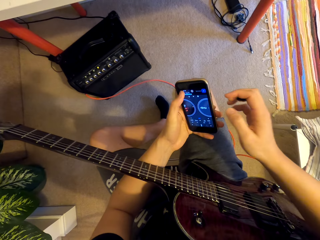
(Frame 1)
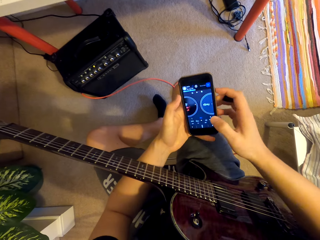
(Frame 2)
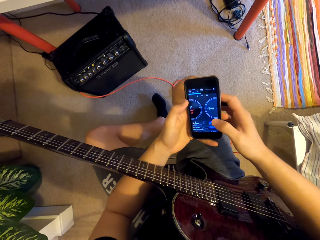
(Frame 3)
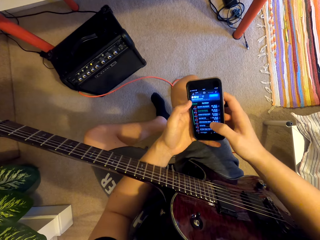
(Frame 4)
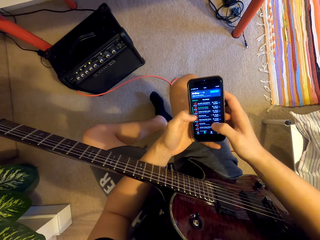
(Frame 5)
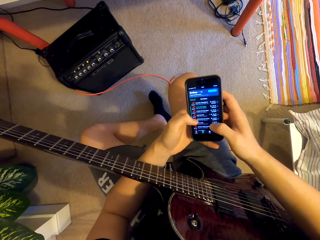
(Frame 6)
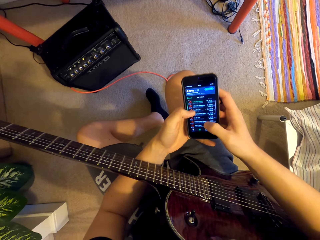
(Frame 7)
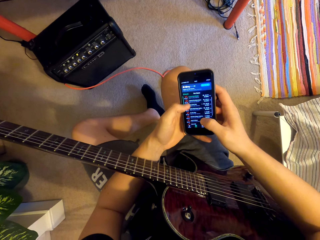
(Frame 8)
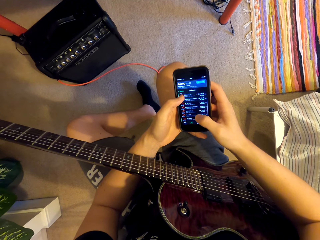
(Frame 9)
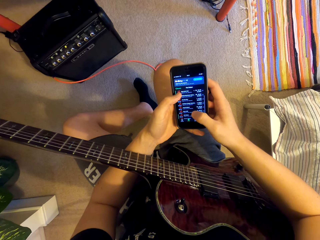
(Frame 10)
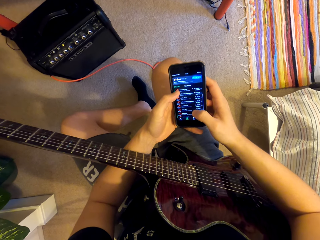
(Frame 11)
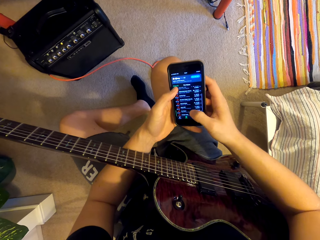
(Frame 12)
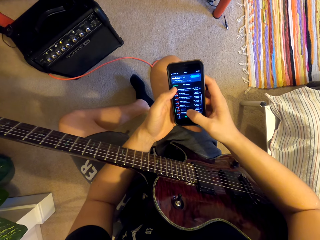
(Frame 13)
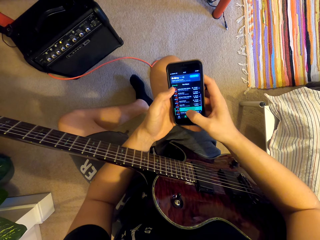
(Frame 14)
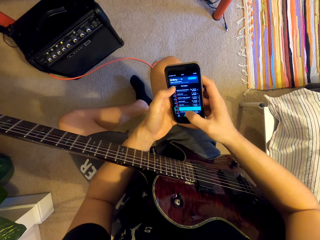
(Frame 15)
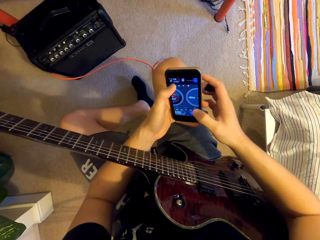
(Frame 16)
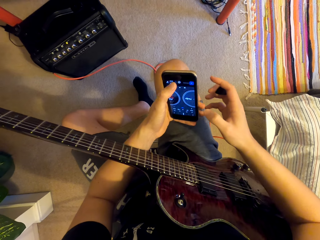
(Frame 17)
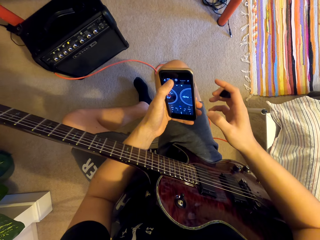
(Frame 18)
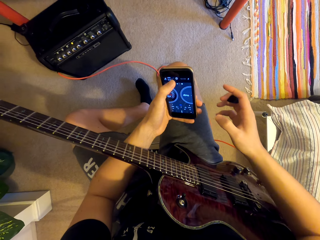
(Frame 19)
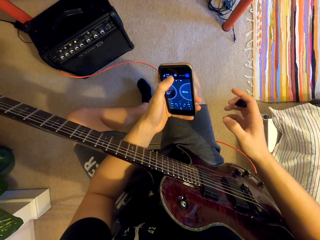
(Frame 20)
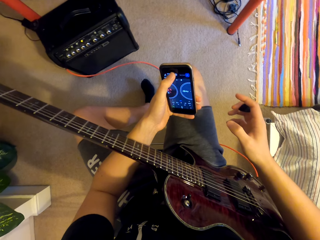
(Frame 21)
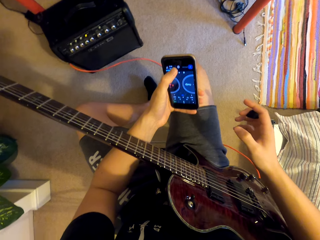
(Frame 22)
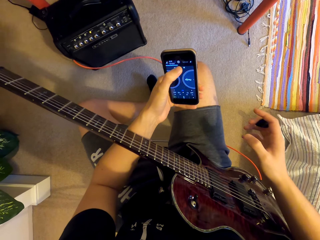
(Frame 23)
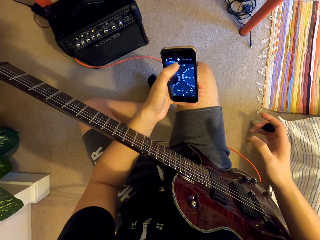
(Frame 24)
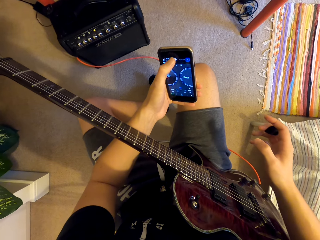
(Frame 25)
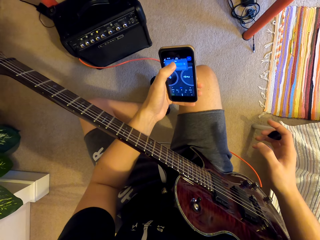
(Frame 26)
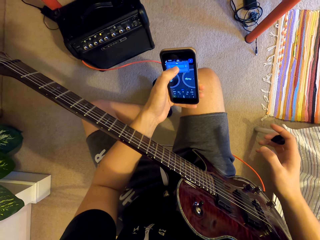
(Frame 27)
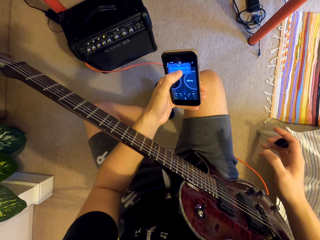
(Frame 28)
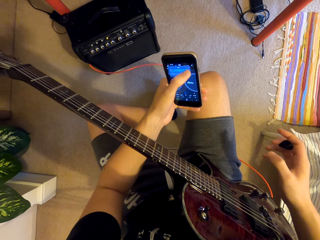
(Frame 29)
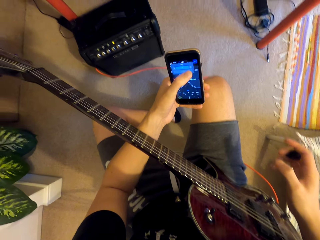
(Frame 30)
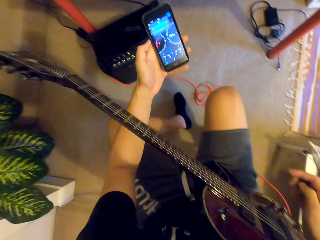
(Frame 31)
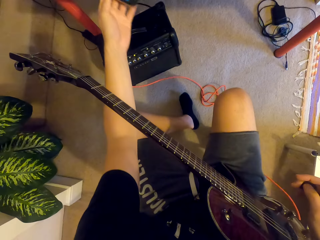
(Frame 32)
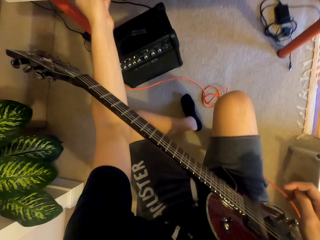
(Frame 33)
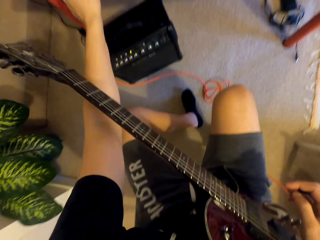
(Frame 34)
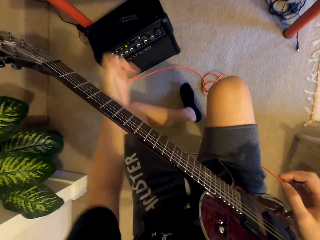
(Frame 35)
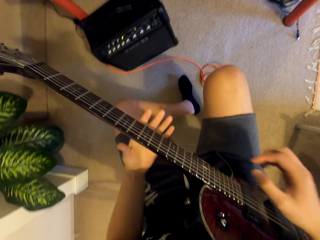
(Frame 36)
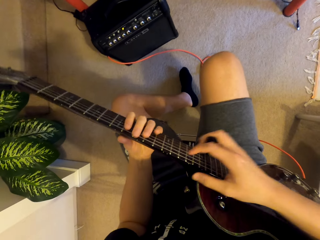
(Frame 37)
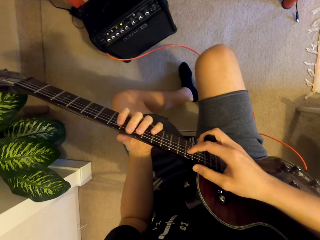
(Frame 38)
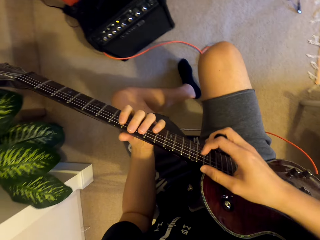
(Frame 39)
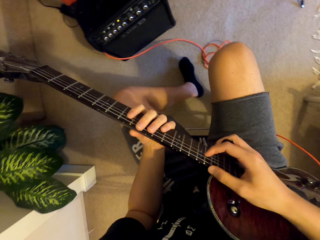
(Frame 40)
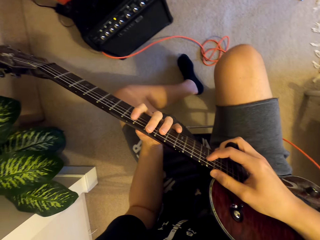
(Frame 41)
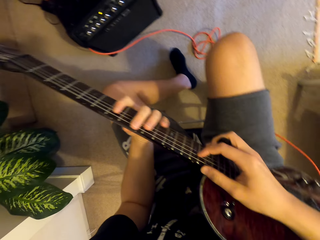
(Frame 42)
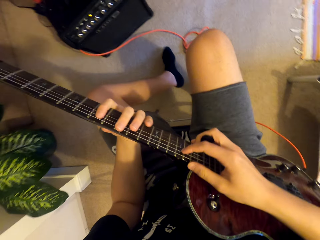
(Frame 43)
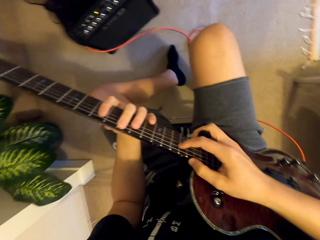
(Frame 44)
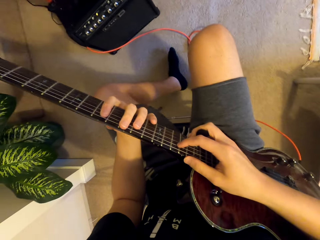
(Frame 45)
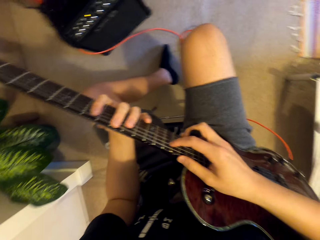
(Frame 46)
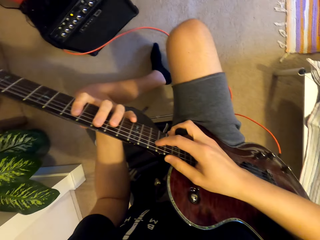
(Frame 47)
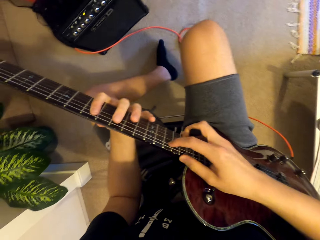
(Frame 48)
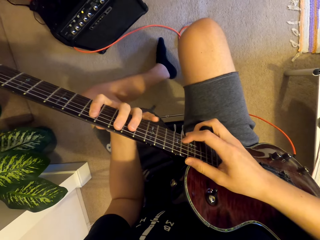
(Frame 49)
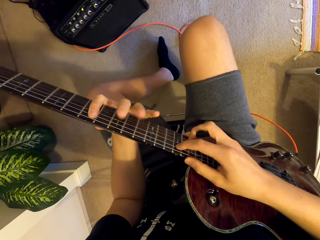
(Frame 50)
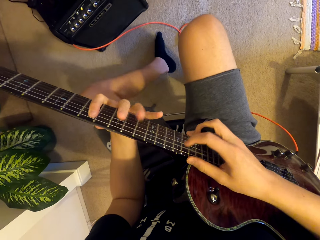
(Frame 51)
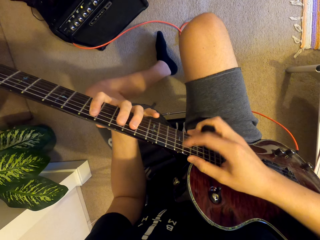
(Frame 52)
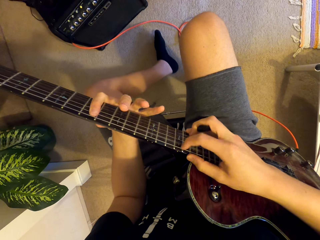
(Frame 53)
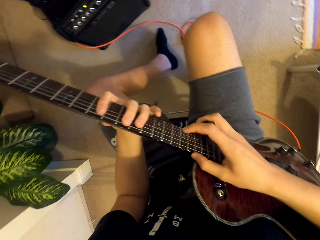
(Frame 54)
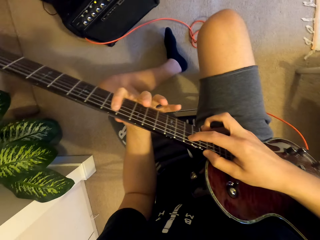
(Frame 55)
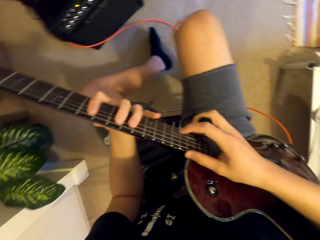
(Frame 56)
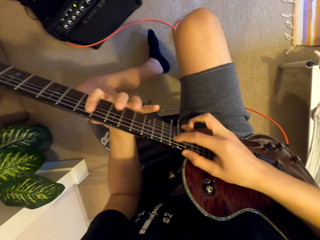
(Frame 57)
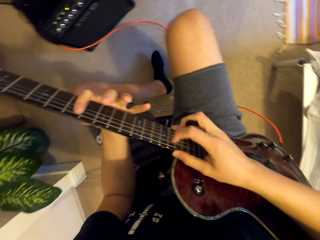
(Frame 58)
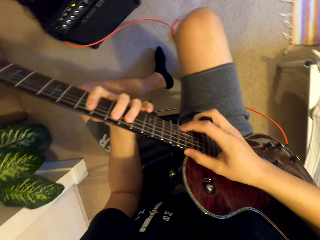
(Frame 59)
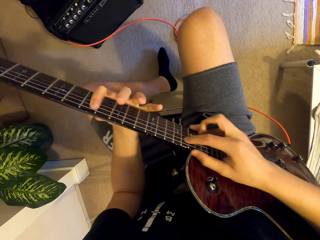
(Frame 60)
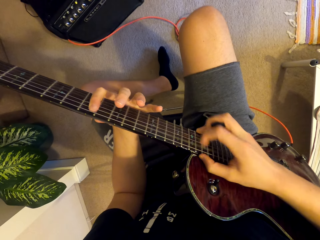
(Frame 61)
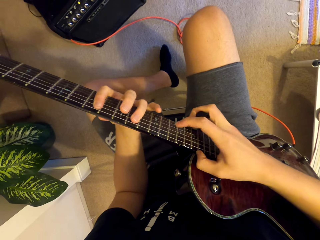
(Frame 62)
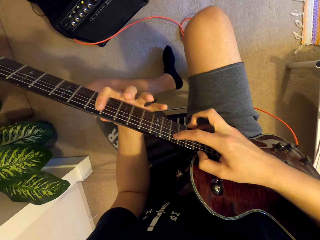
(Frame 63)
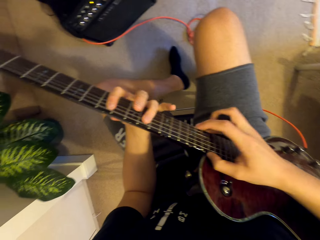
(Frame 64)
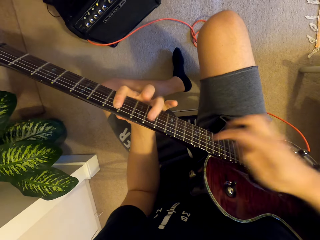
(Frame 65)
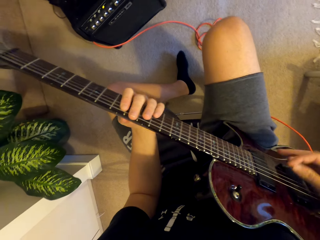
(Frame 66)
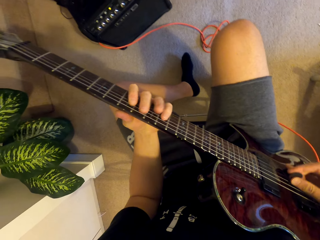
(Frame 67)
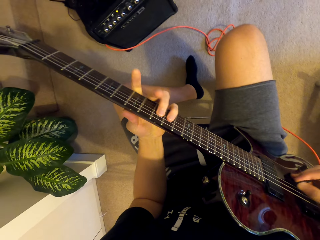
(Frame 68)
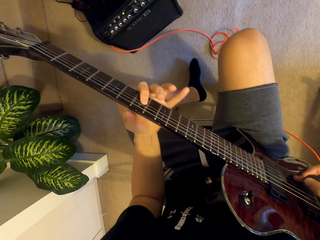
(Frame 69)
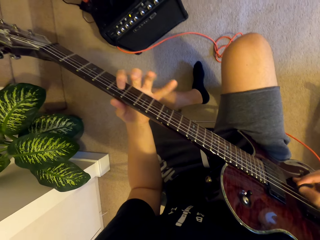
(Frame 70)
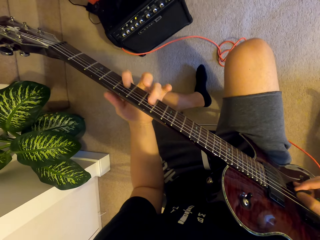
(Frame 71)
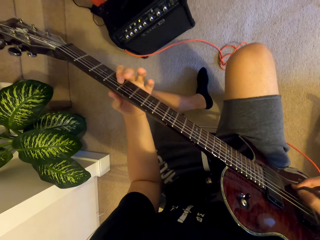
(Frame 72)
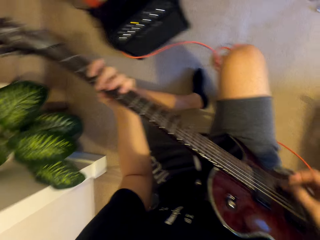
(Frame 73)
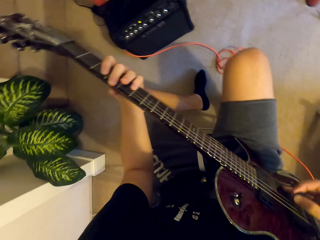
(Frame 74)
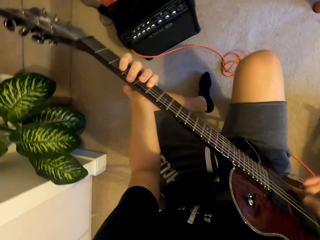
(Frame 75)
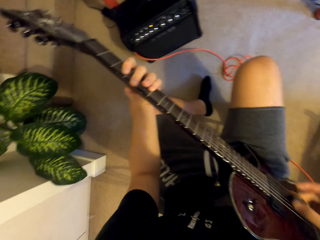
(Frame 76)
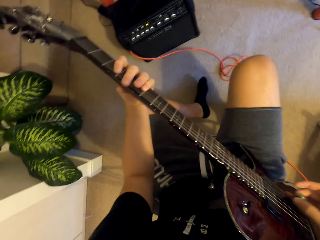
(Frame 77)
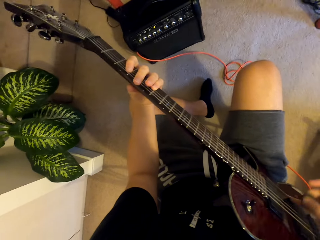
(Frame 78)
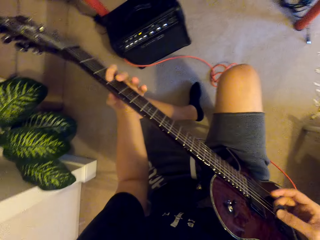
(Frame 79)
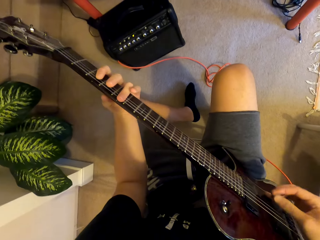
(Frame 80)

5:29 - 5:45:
The camera wearer scrolls the phone with his hands. He returns the phone on the table. He plays the guitar. He shakes his leg.

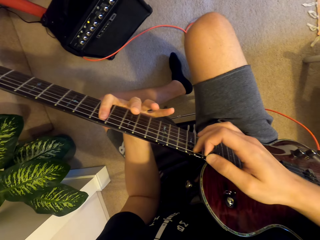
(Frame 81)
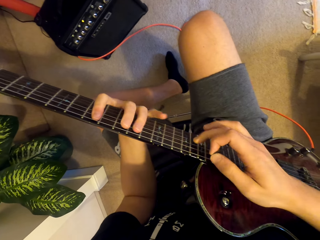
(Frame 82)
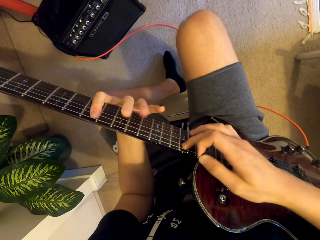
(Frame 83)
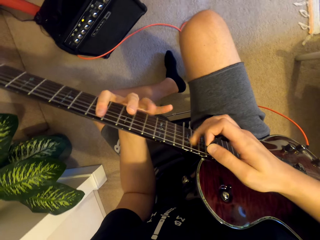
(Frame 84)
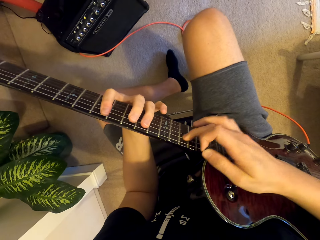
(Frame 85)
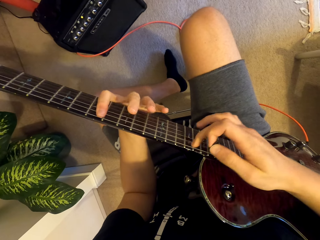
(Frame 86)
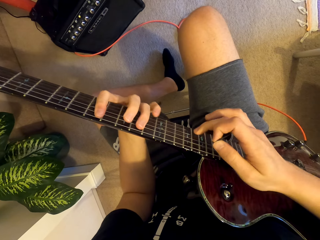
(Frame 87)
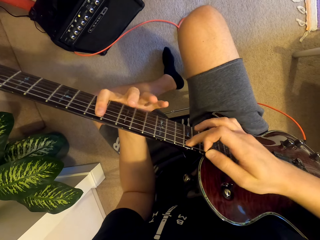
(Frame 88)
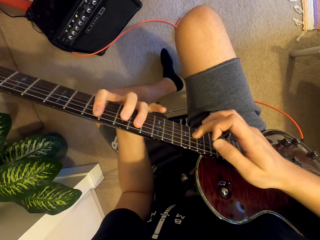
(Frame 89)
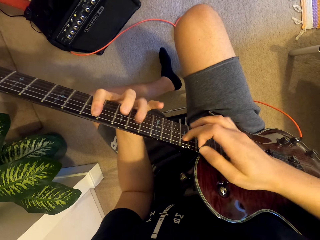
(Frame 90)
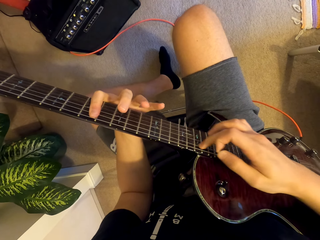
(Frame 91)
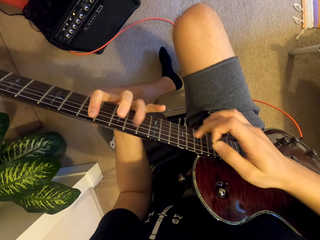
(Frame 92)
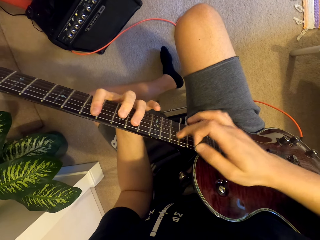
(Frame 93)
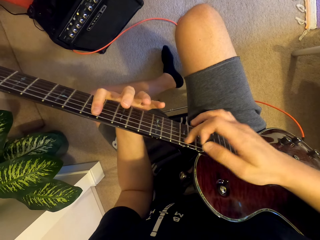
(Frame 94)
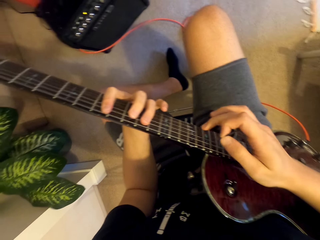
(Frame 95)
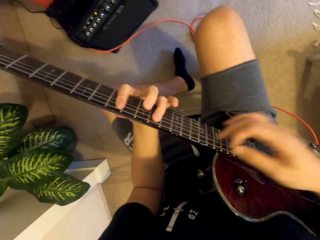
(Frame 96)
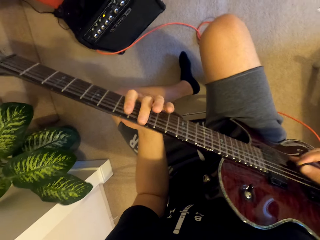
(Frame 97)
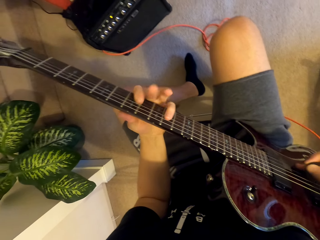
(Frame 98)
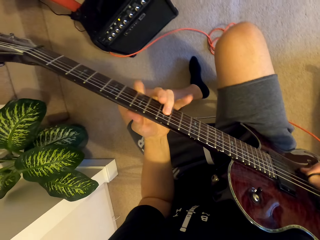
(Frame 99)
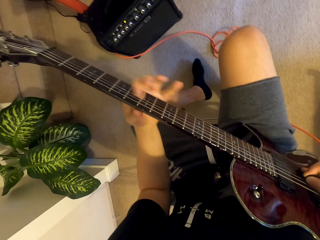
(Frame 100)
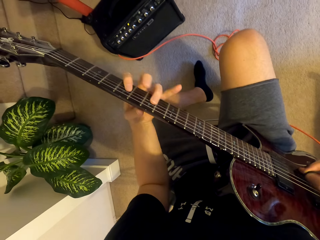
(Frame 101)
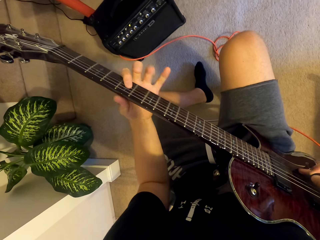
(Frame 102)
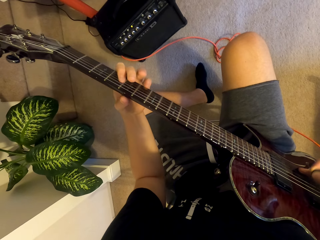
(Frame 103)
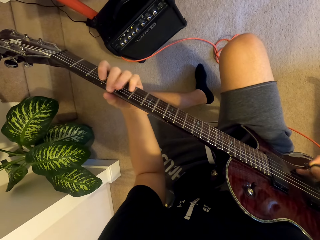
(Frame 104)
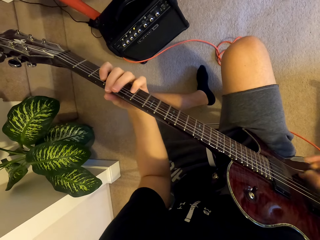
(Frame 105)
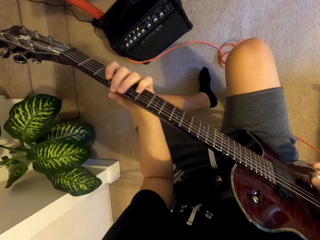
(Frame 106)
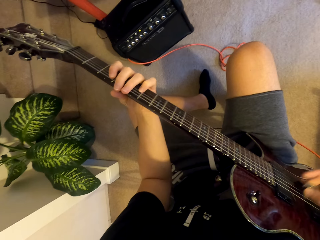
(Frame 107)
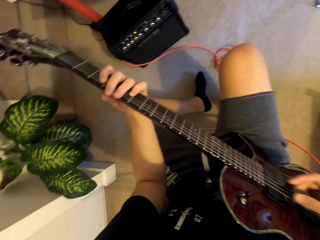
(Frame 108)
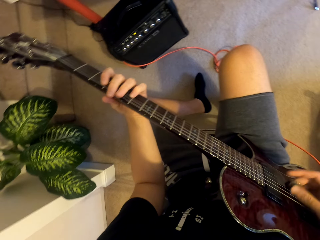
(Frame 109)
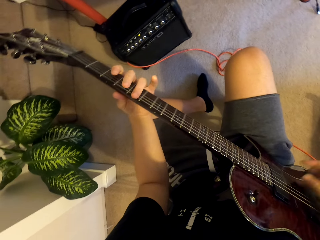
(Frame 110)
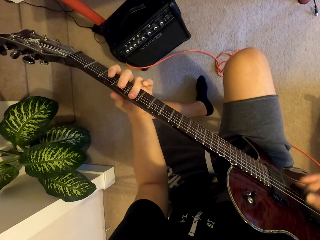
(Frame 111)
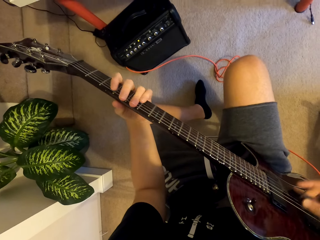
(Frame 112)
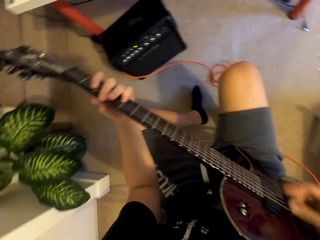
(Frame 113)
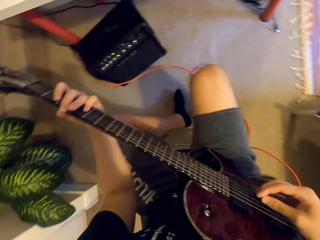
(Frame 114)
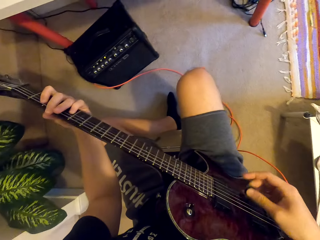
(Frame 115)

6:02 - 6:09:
The camera wearer plays the guitar and shakes their leg.
